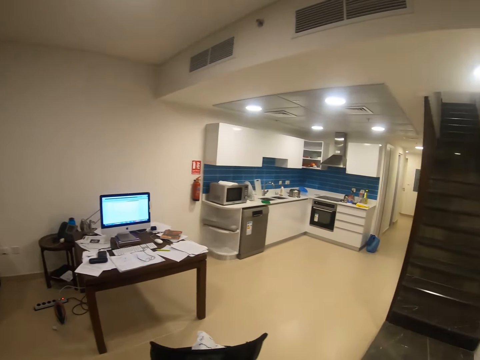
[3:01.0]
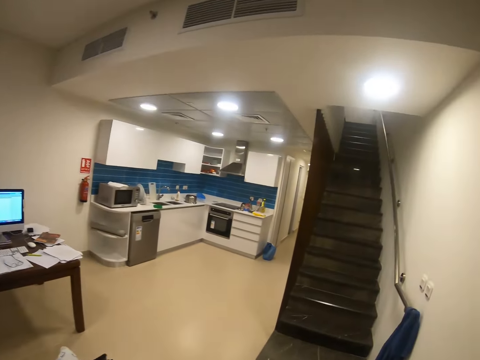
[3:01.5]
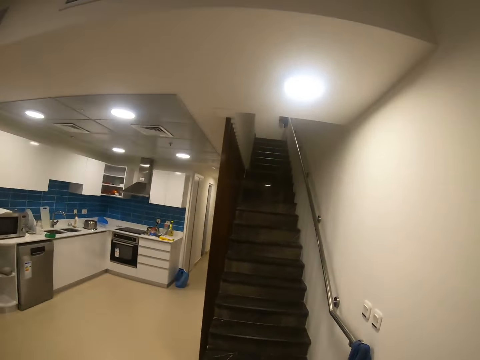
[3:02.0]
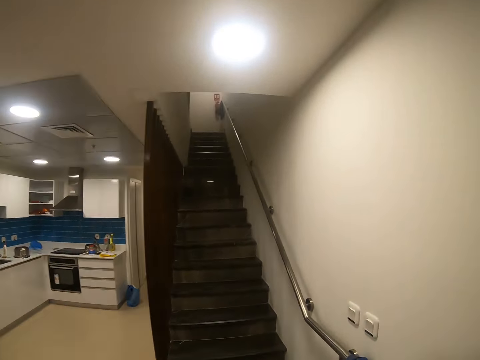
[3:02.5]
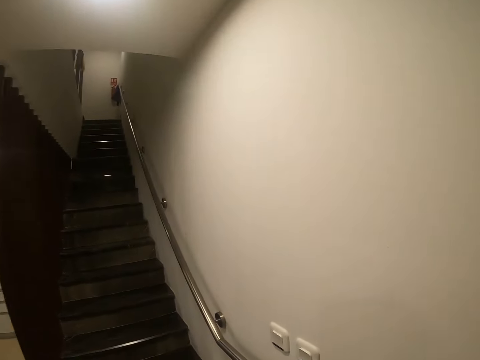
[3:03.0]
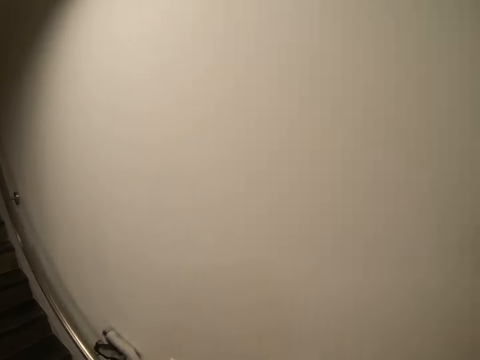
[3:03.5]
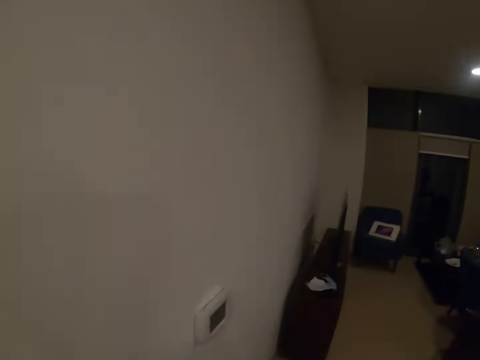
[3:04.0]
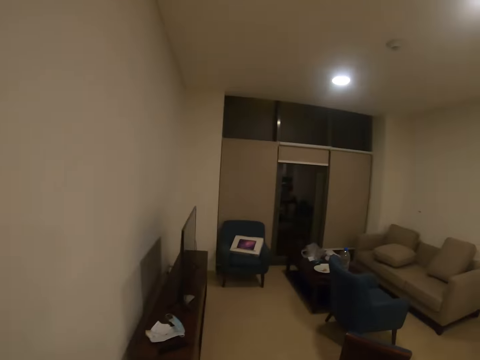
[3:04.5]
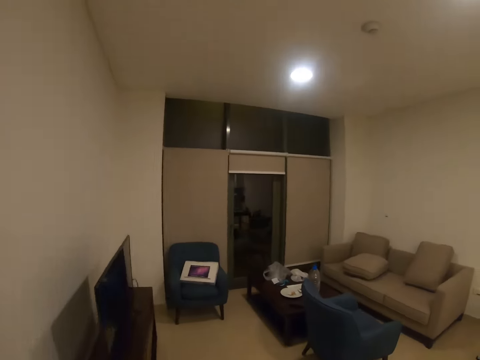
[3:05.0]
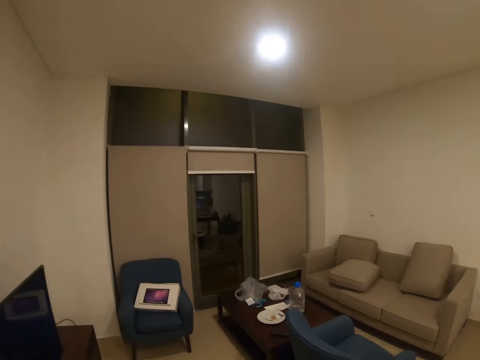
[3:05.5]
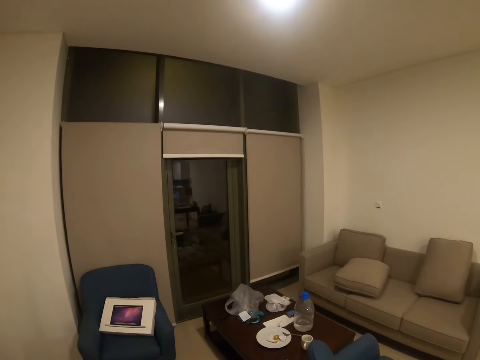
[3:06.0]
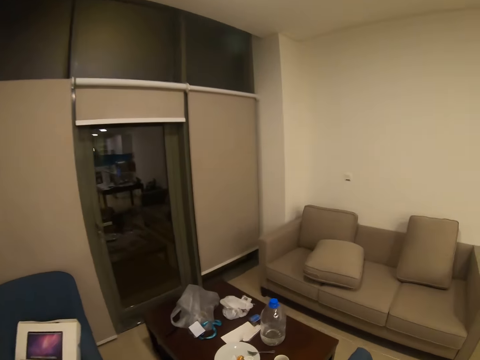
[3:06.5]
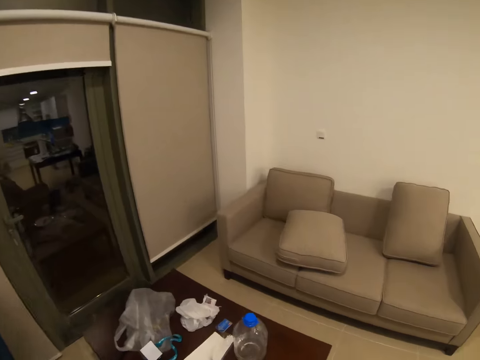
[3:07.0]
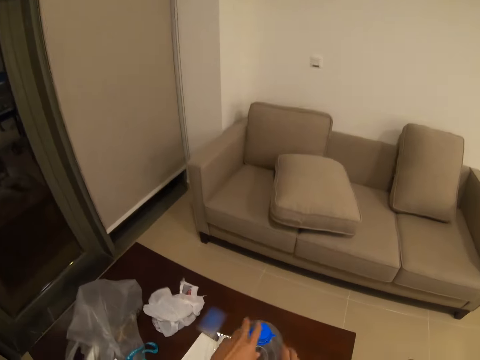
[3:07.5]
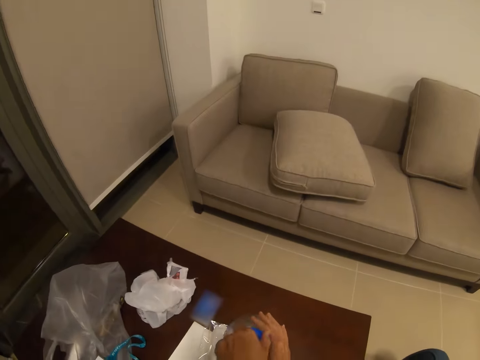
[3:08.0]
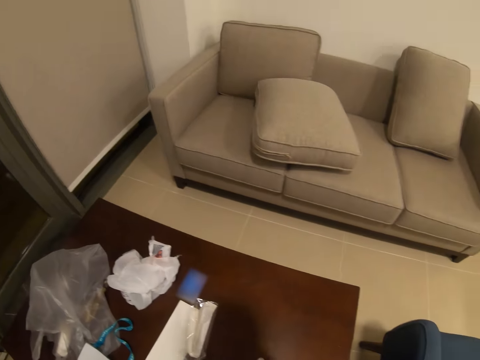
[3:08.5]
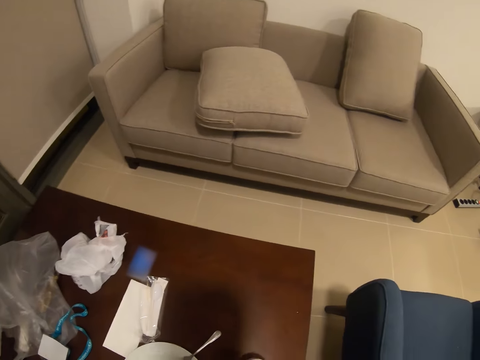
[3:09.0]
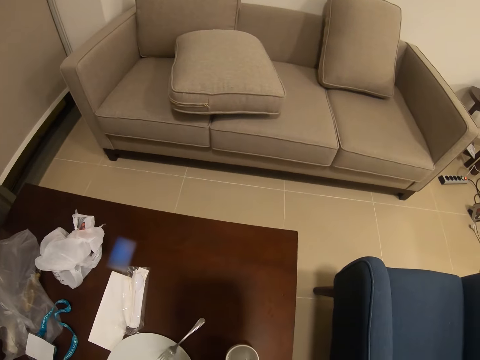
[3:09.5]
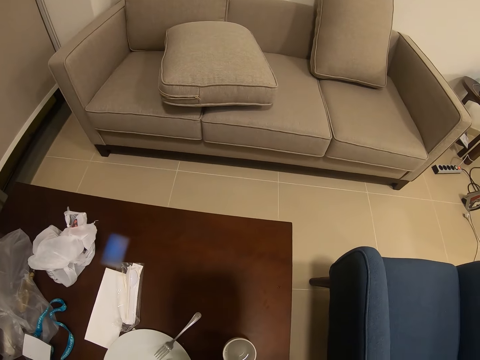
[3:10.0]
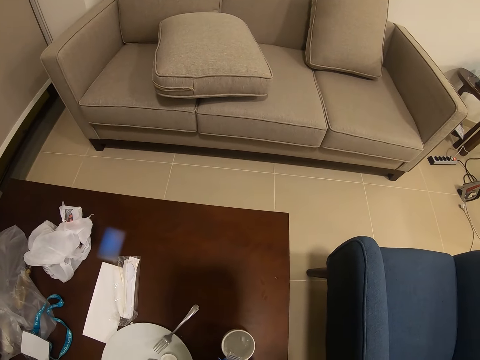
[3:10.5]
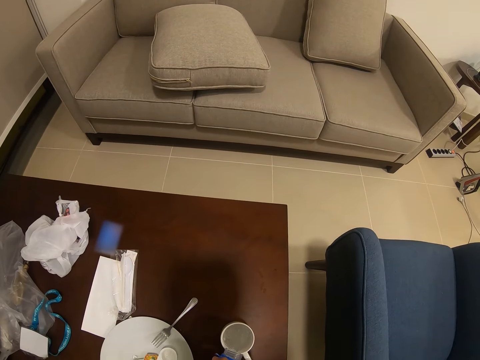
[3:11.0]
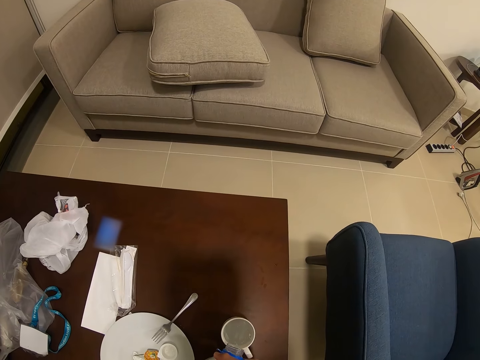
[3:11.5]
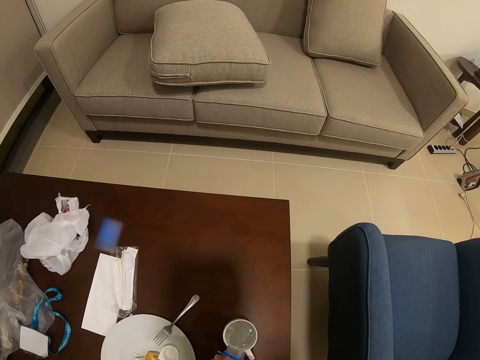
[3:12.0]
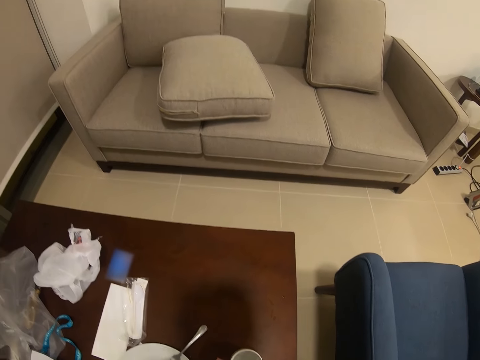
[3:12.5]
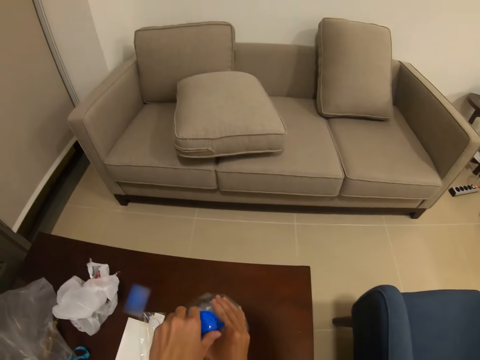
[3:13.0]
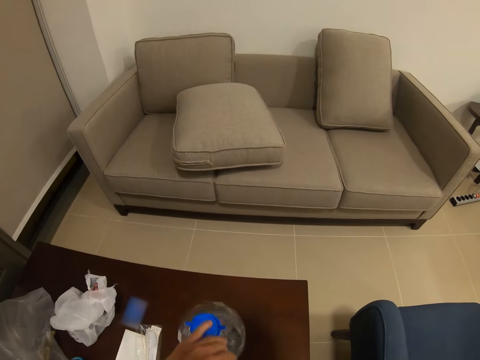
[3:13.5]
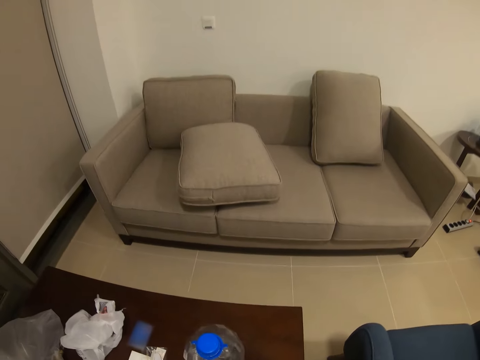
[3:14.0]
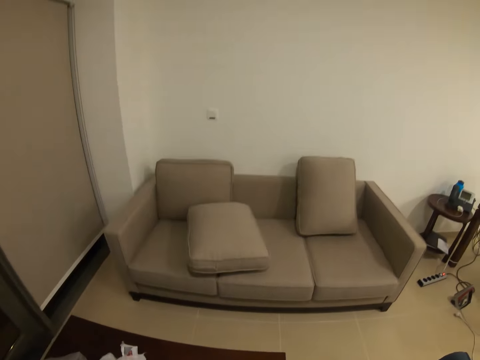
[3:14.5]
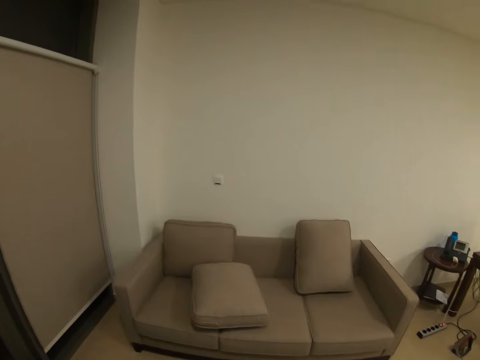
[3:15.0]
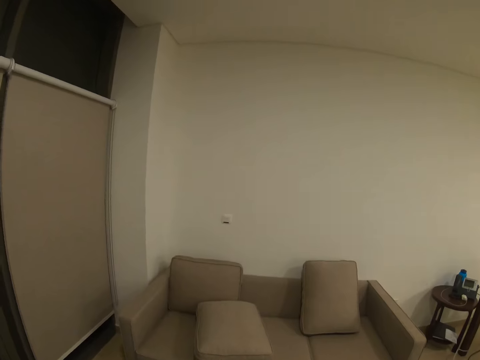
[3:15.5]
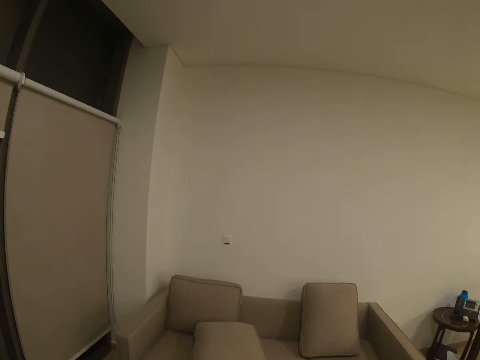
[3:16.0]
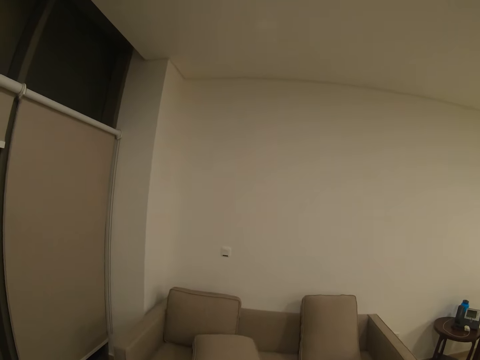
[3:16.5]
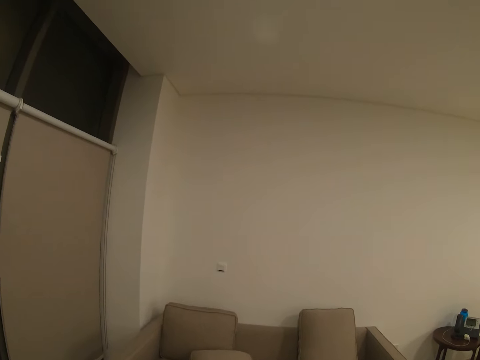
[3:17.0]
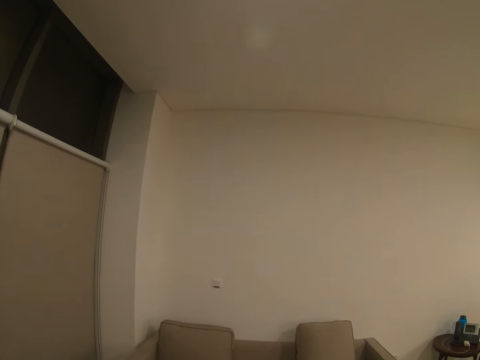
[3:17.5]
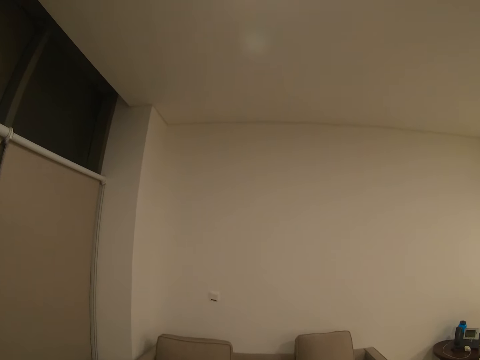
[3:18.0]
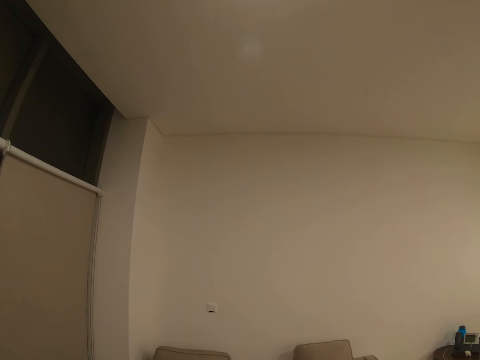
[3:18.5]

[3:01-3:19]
The camera wearer moves toward the stairs. They hang a cloth on the rail beside the wall. They walk toward the table. They uncap a bottle. They pick up the bottle and hold the bottle. They put water in a cup. They close the bottle and place the bottle on the table. They pick up the cup. They look at the chair. They drink water.

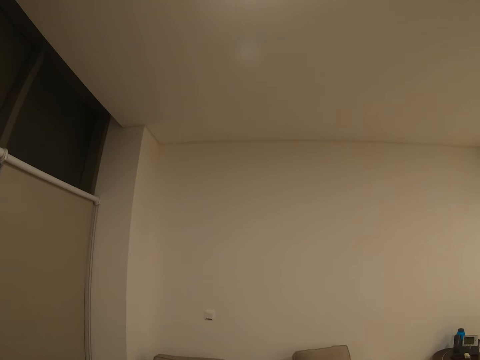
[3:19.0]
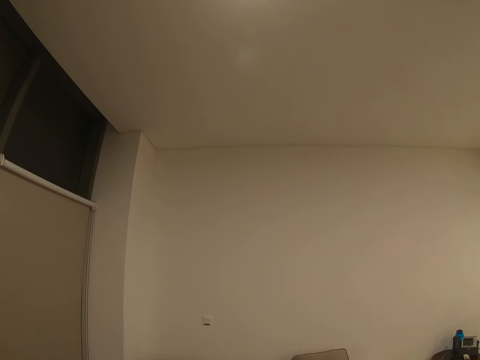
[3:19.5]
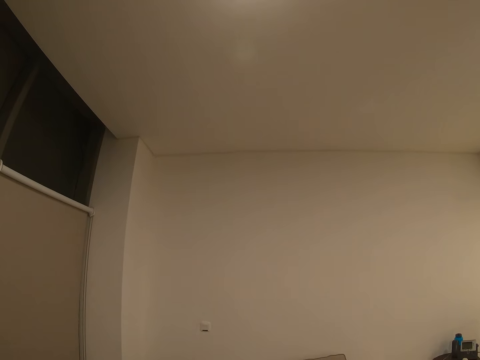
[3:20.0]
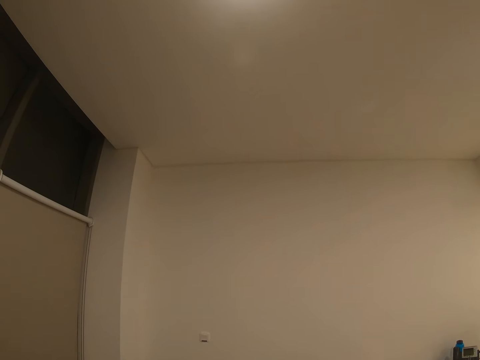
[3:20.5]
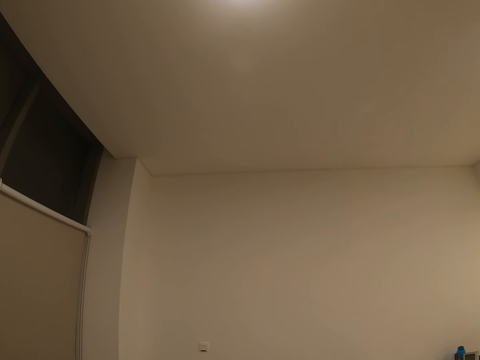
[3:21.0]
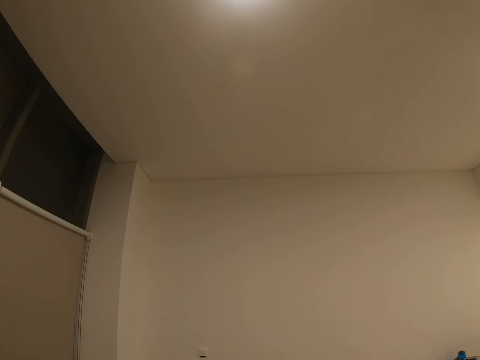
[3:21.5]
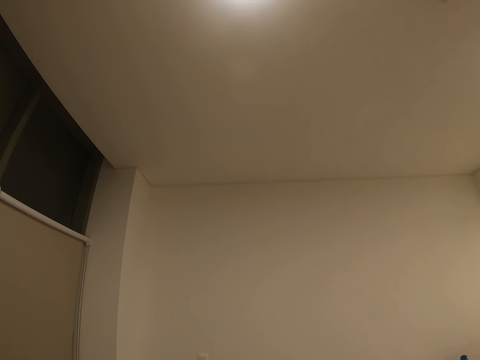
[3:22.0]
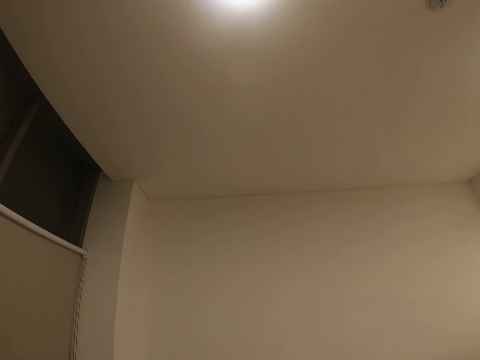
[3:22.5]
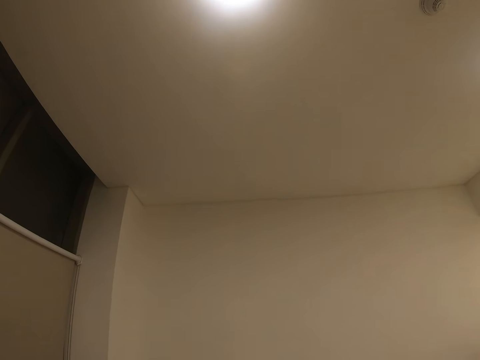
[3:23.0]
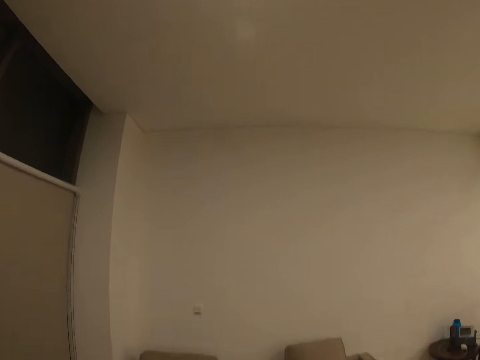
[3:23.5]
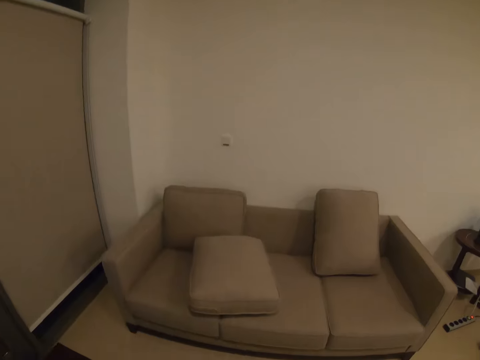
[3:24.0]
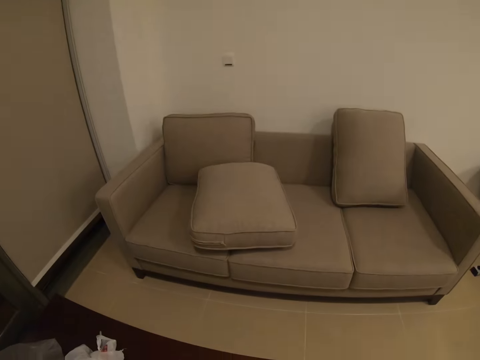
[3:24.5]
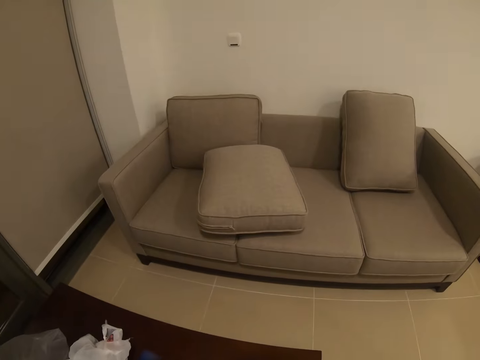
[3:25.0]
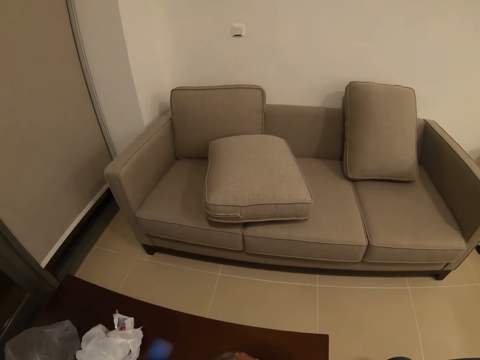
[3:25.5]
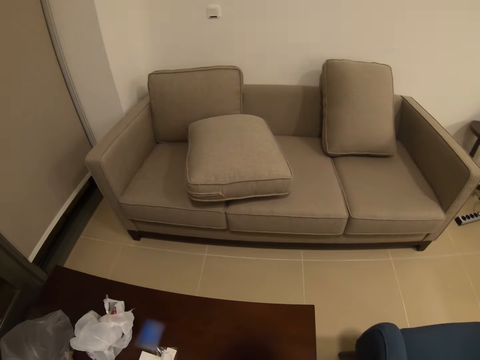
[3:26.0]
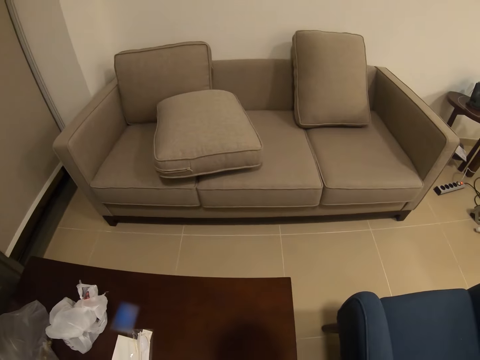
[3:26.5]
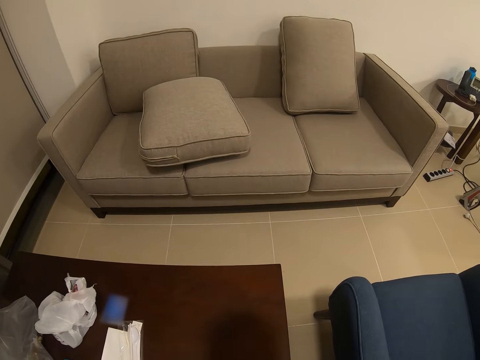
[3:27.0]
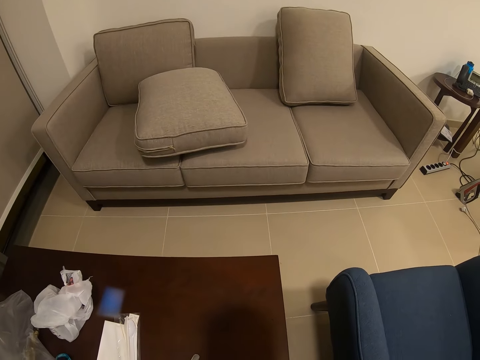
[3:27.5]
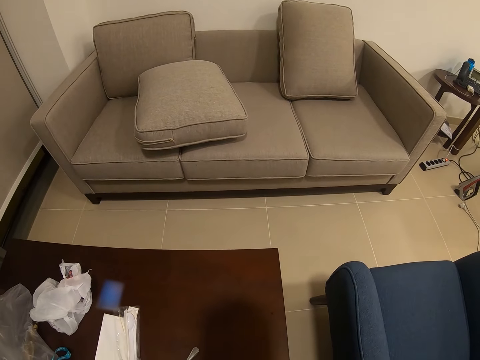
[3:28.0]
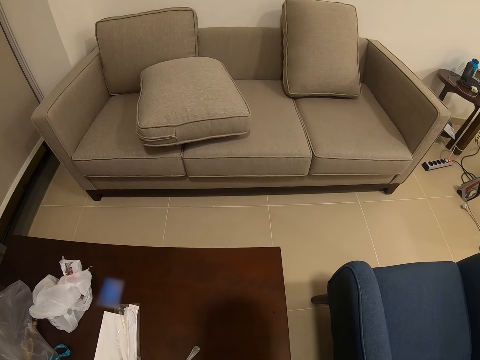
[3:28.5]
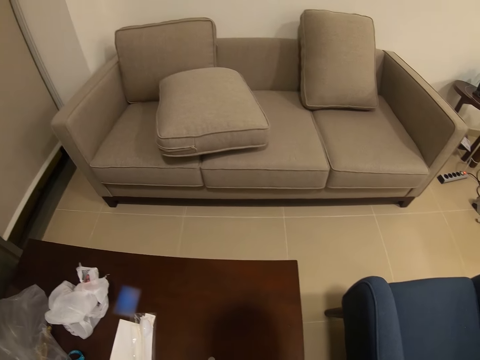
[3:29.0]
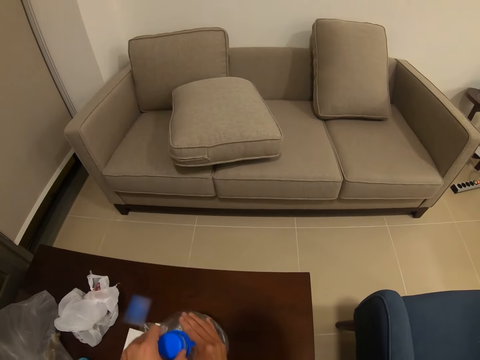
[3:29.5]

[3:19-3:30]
The camera wearer looks at the wall. They put the cup on the table. They look at the table.
